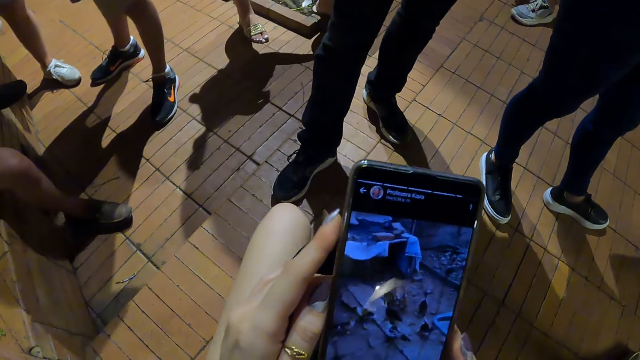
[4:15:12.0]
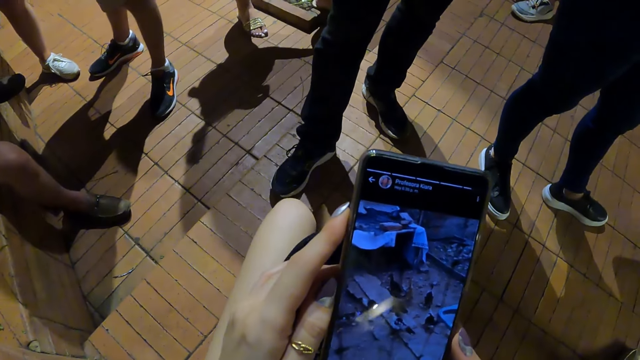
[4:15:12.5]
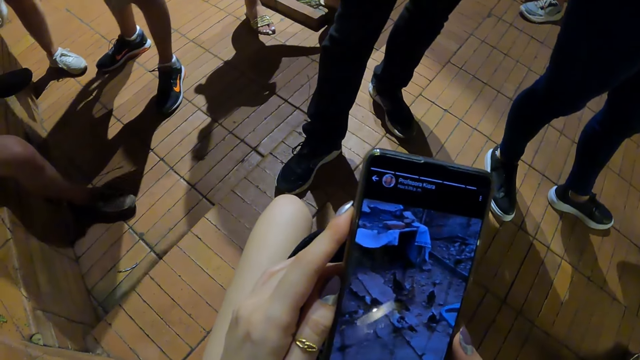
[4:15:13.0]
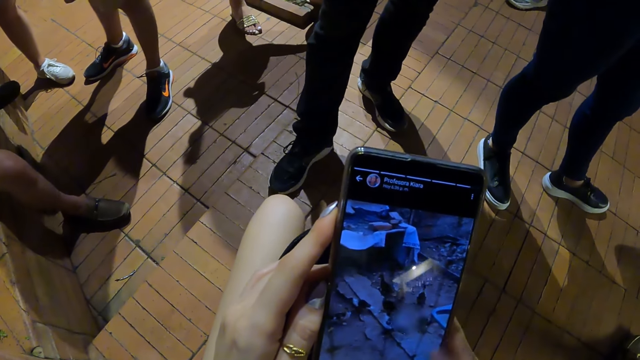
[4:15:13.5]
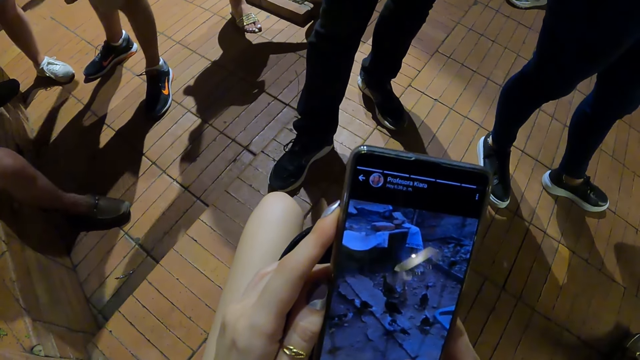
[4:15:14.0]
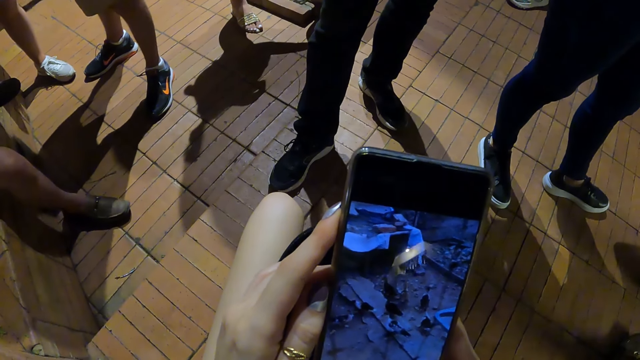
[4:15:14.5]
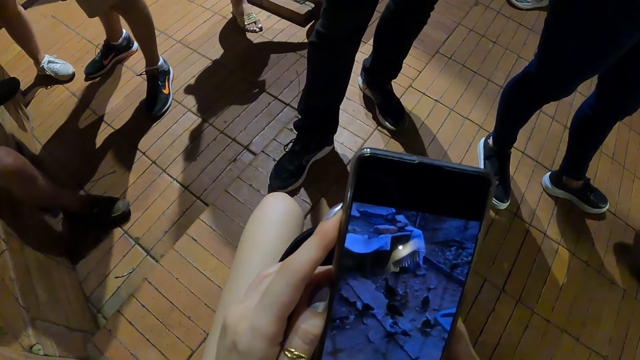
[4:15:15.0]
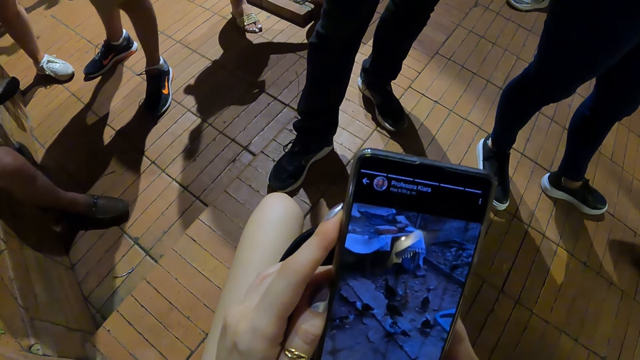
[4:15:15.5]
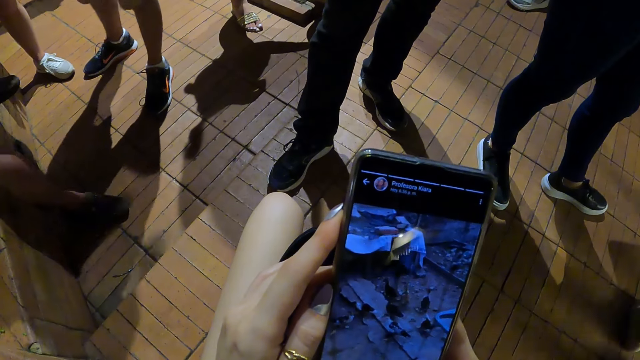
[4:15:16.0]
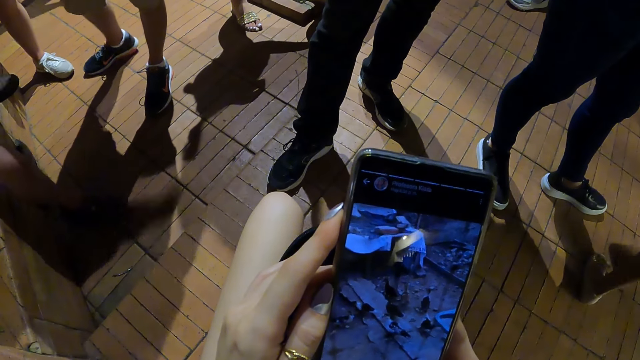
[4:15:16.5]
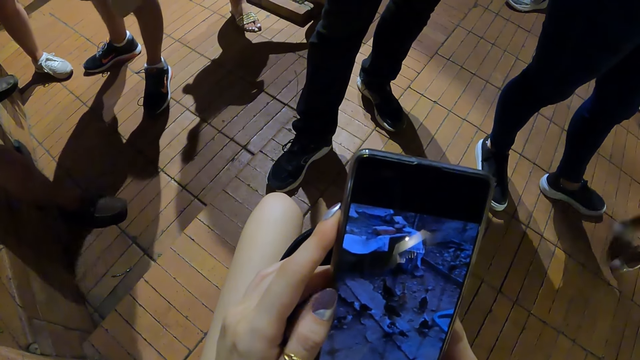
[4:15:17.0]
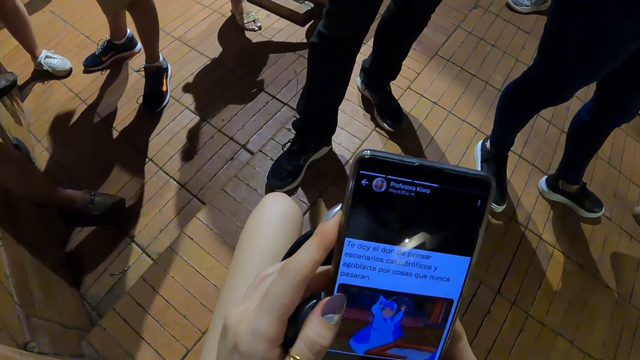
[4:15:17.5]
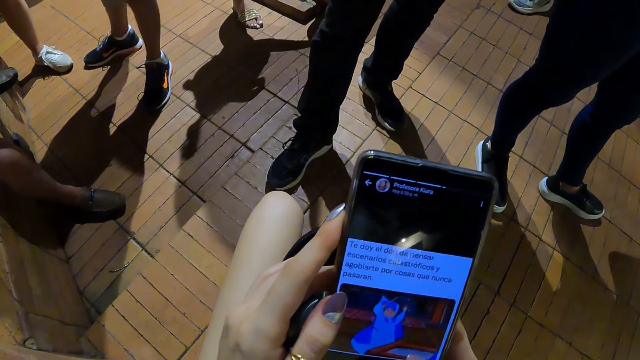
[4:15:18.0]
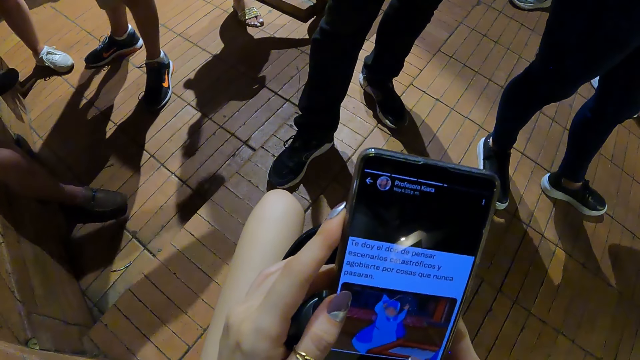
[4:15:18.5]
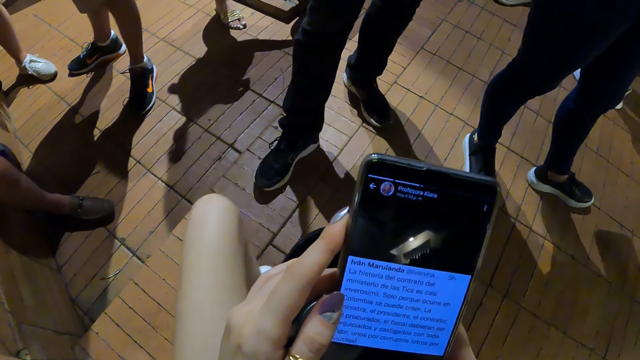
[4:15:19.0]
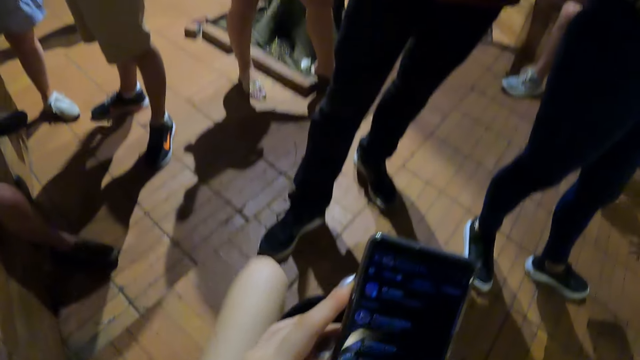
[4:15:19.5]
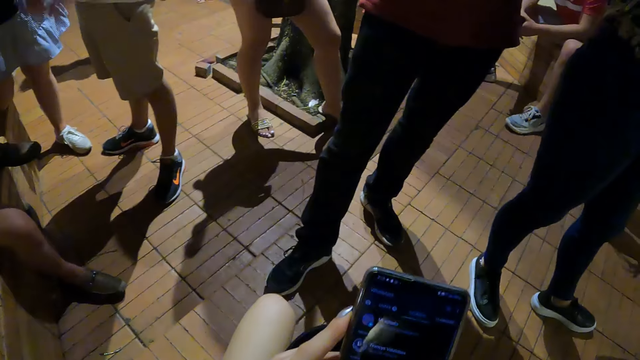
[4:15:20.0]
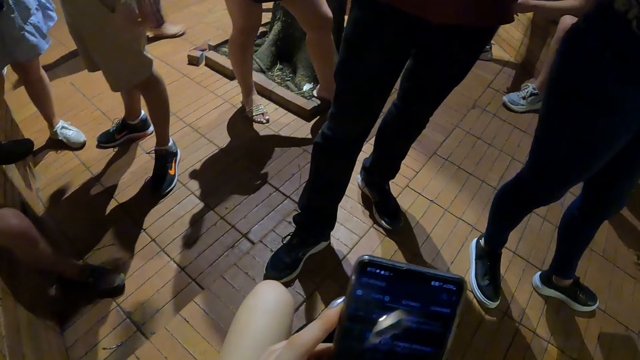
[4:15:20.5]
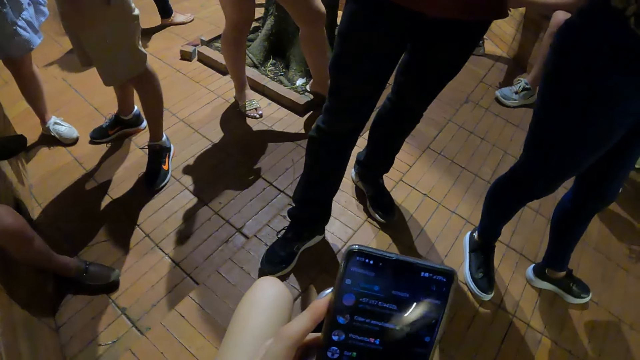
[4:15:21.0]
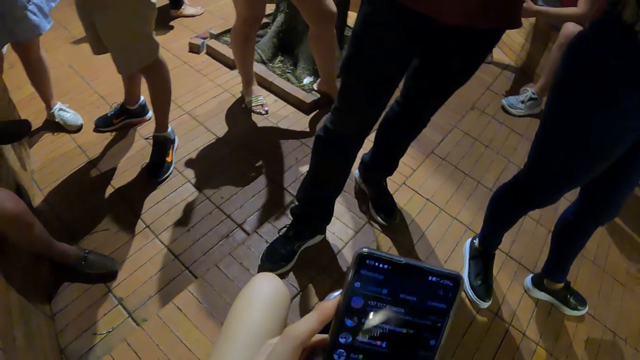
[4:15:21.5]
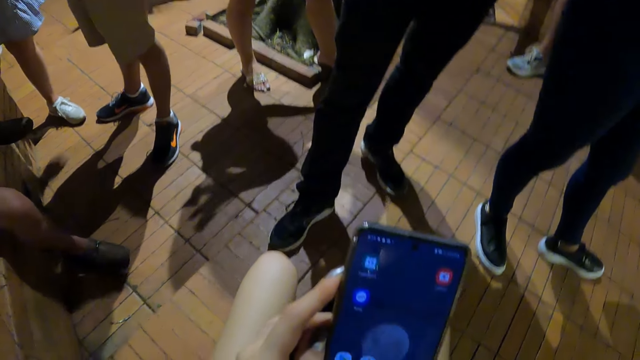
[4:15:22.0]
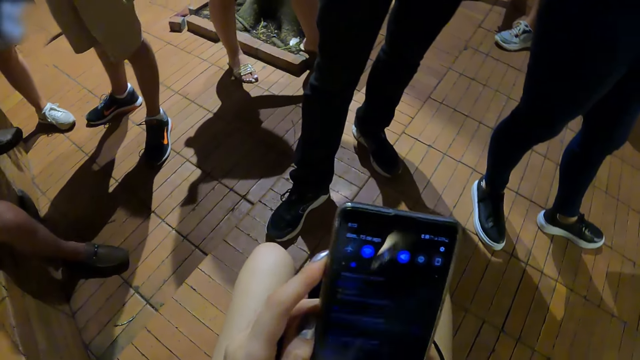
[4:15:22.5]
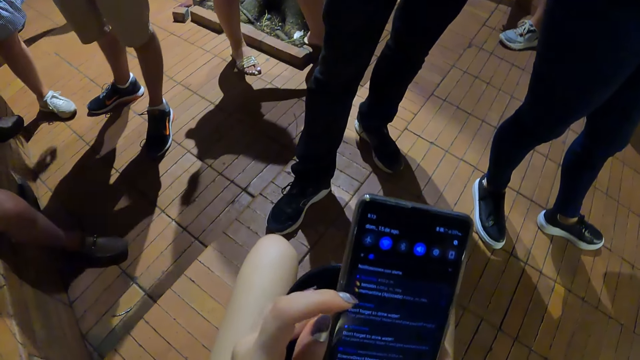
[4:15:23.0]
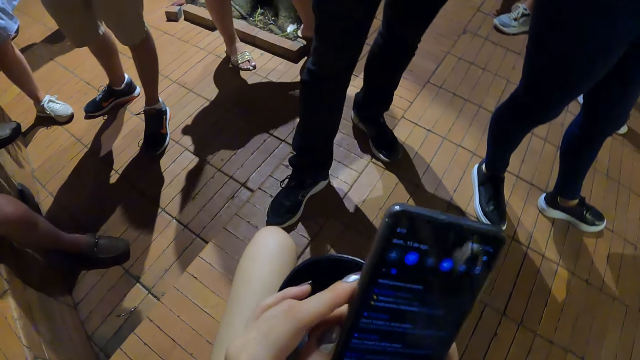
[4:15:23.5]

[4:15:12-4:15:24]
The camera wearer looks at images on her phone. She scrolls her cellphone.

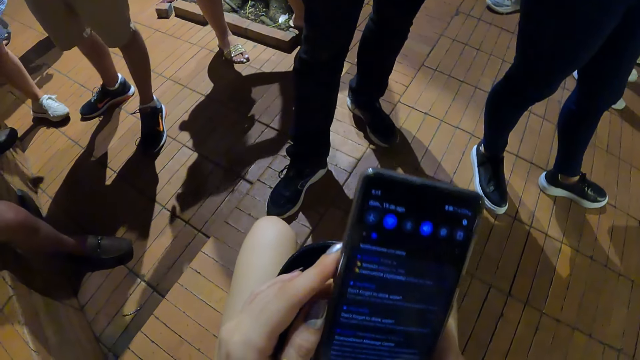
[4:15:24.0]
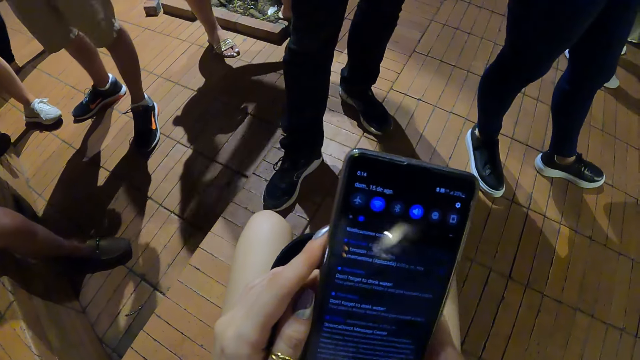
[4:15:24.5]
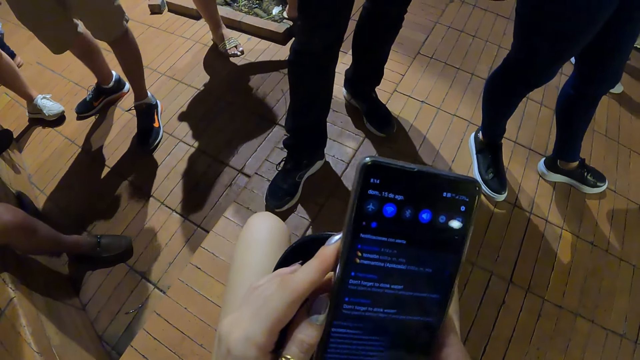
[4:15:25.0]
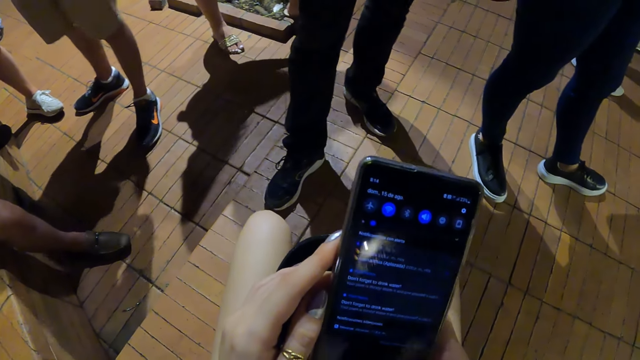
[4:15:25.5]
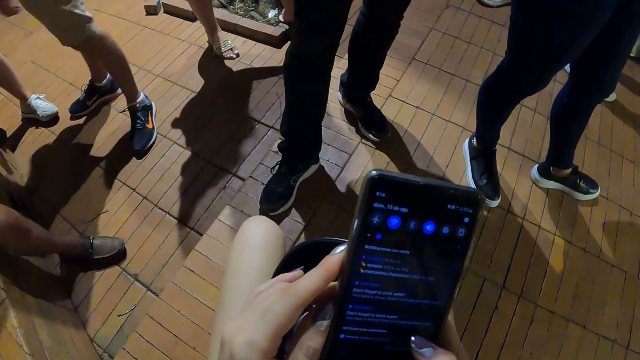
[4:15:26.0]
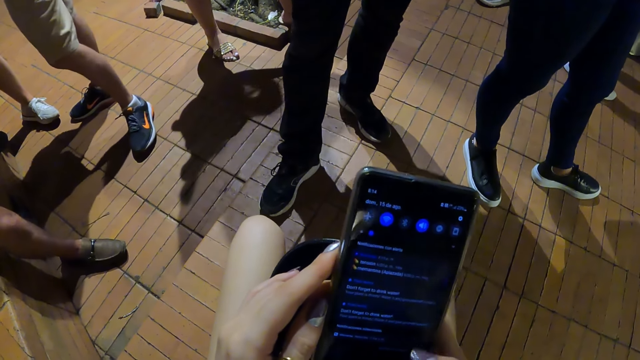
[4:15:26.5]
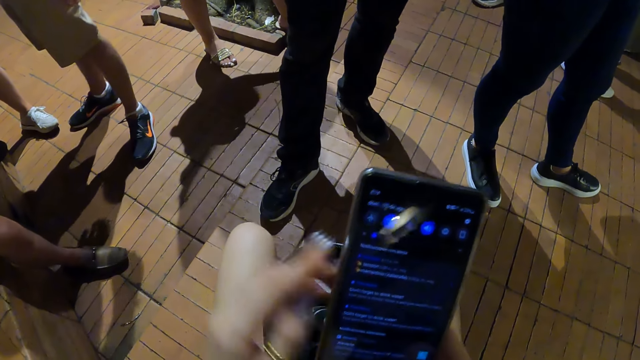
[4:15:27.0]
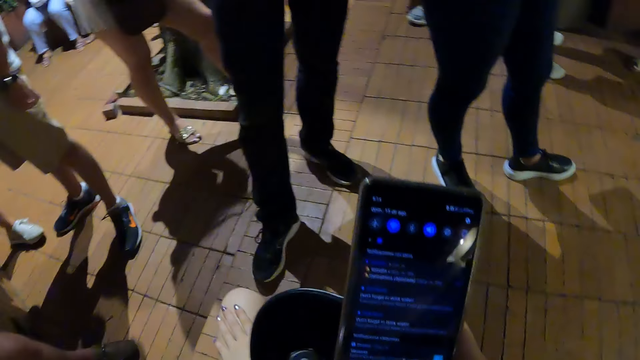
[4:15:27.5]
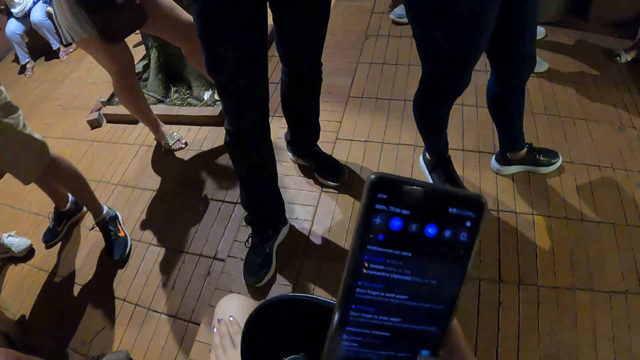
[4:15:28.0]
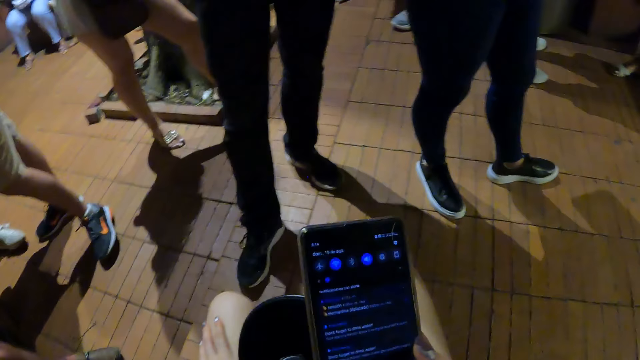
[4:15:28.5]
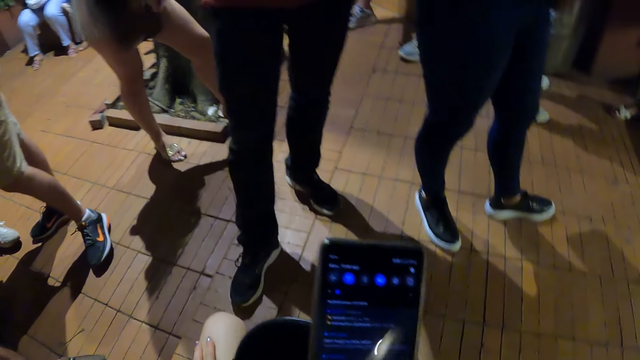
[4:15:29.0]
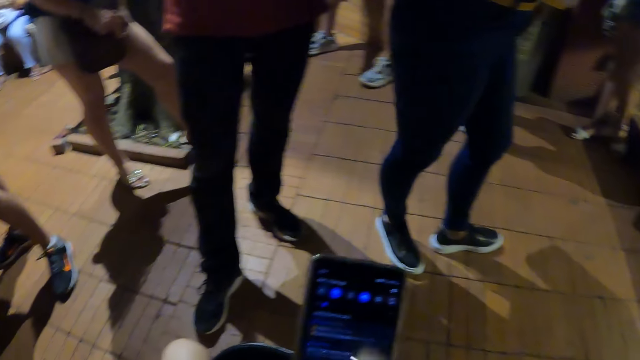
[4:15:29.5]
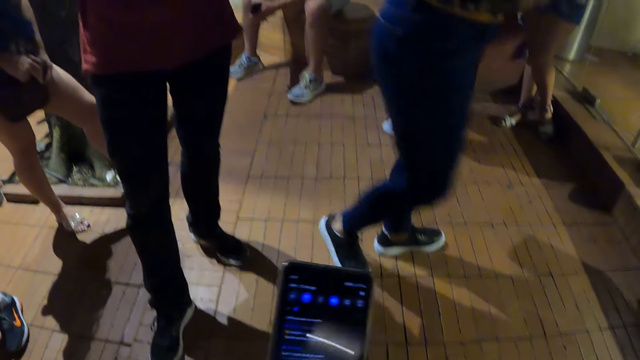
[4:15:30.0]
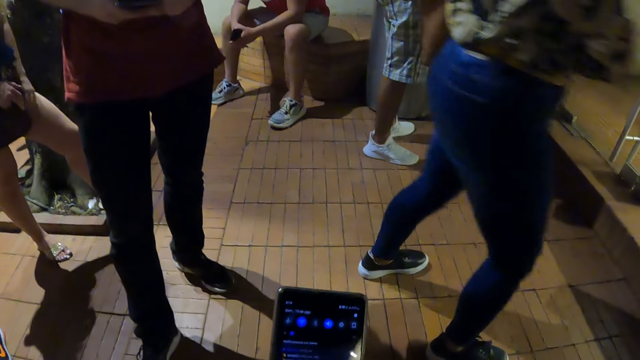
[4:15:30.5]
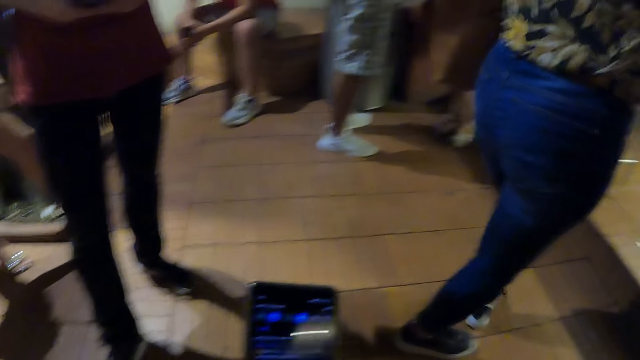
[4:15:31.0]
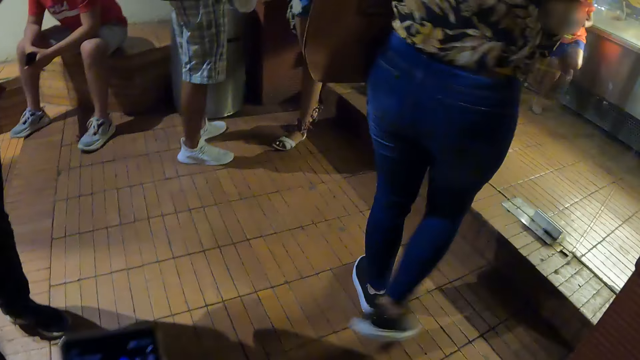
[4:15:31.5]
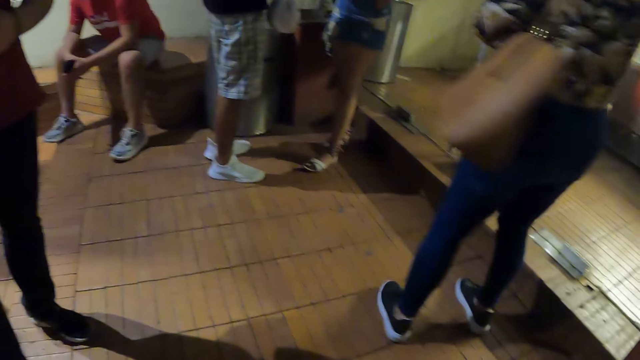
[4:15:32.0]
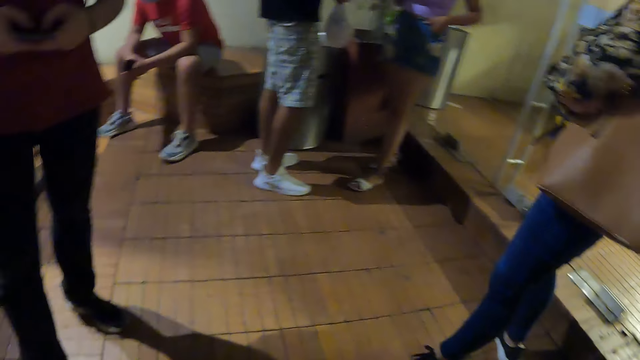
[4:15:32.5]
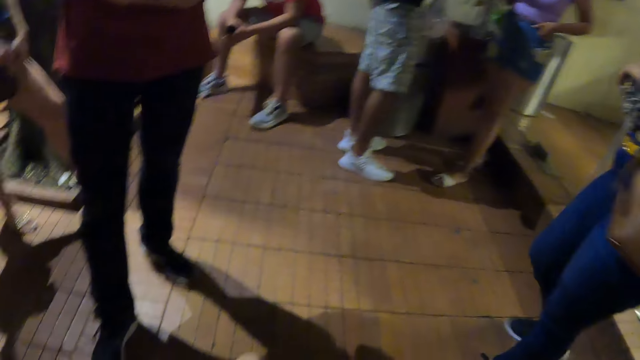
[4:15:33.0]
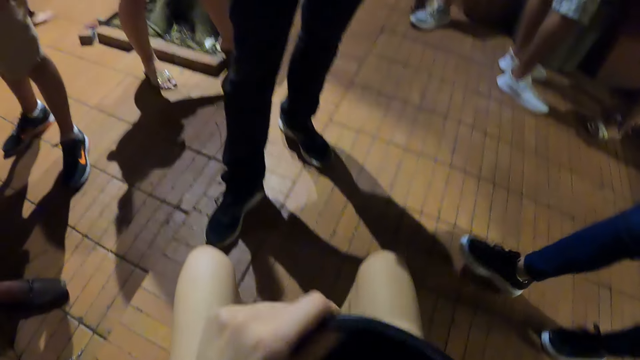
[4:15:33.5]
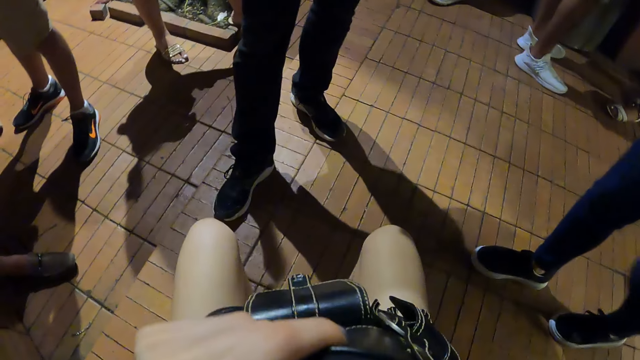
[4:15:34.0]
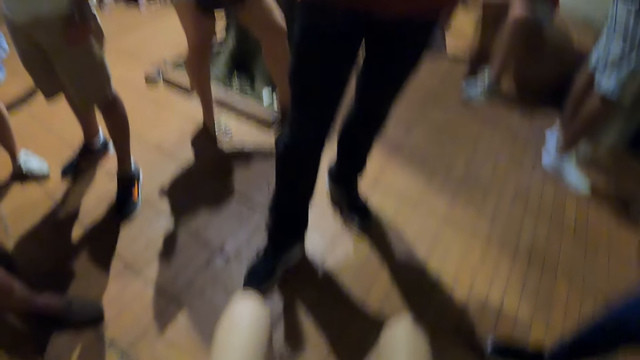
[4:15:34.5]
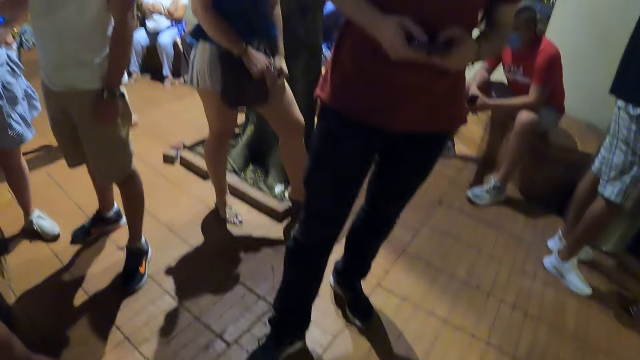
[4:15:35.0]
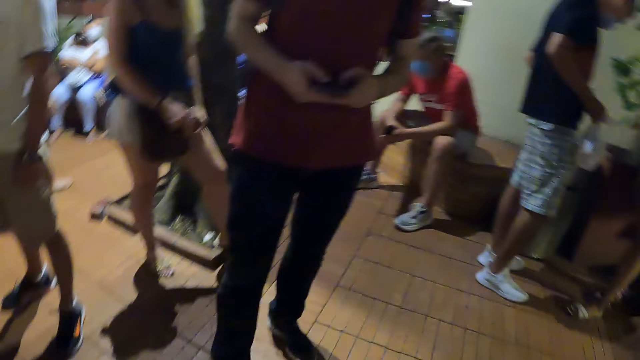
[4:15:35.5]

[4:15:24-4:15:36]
The camera wearer rests her hand on her leg and fidgets her leg. A woman walks around. The woman stops, turns back and walks around. The camera wearer holds the handbag. The woman sits down. A man operates his cellphone.
